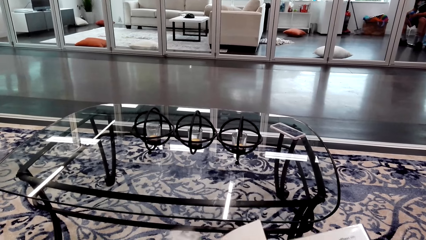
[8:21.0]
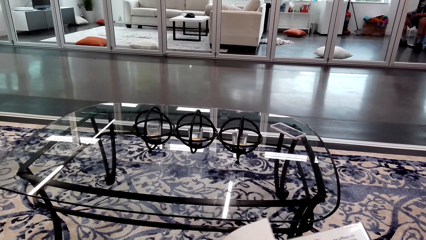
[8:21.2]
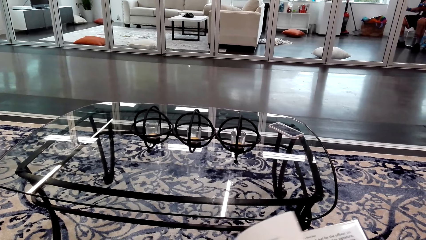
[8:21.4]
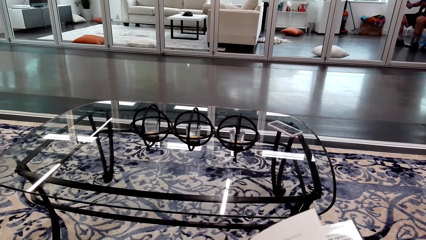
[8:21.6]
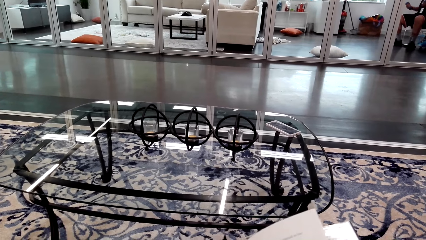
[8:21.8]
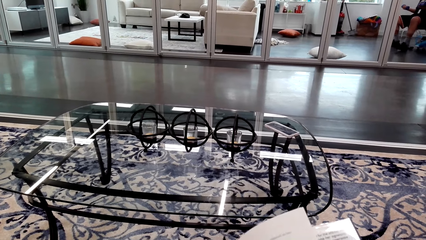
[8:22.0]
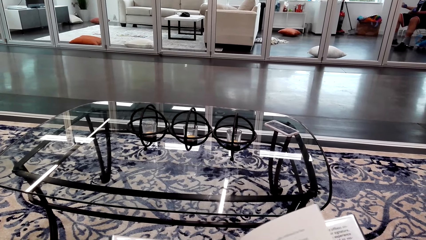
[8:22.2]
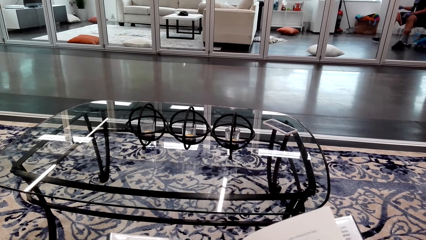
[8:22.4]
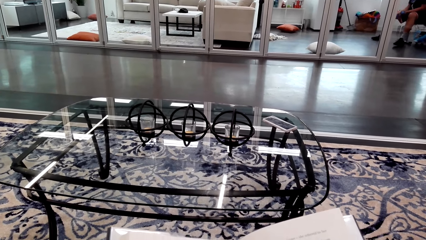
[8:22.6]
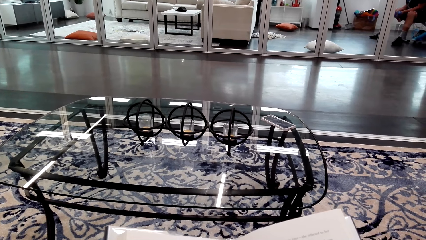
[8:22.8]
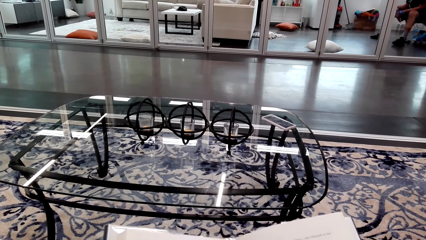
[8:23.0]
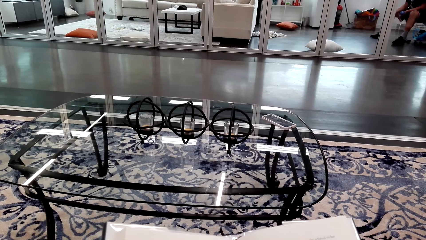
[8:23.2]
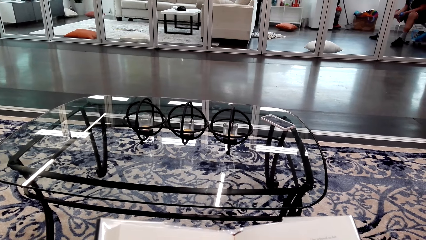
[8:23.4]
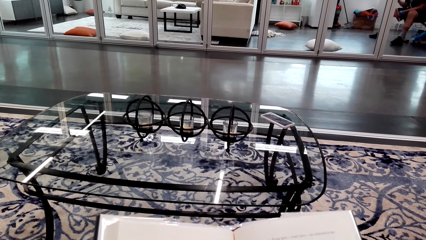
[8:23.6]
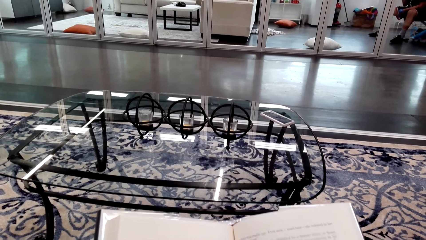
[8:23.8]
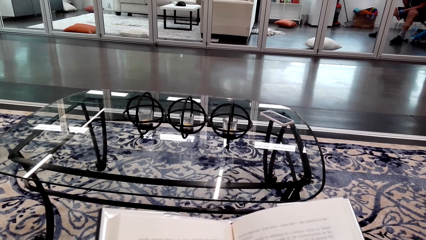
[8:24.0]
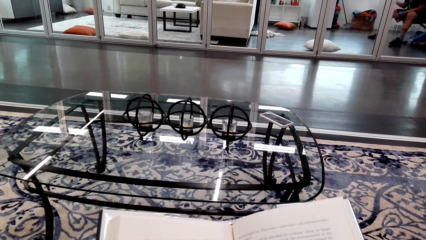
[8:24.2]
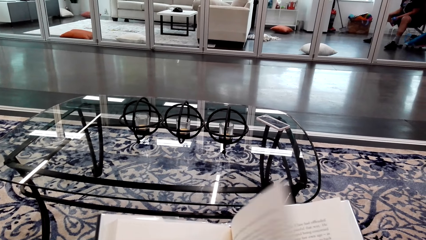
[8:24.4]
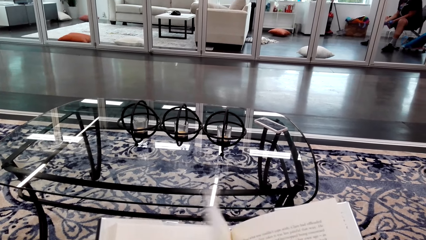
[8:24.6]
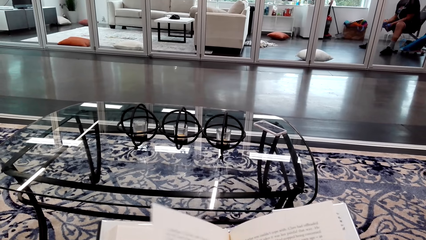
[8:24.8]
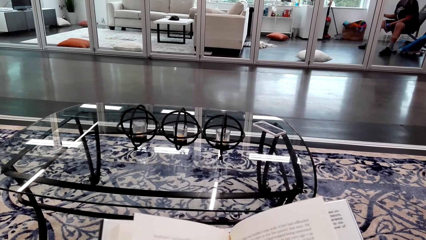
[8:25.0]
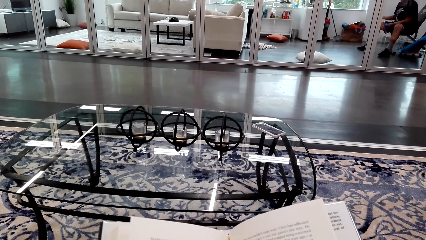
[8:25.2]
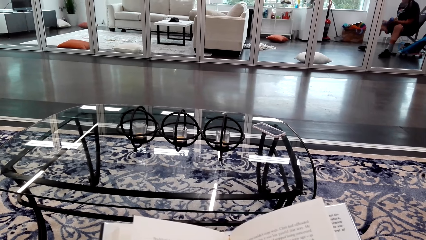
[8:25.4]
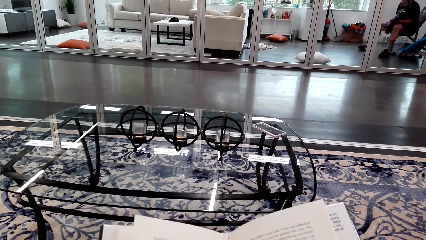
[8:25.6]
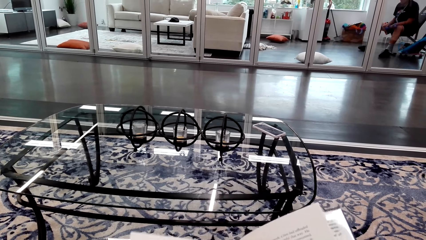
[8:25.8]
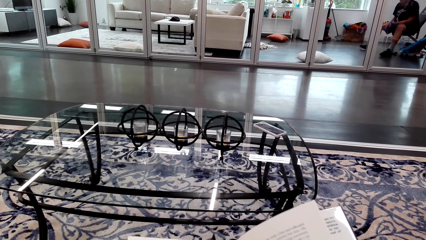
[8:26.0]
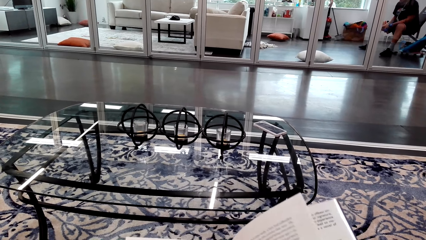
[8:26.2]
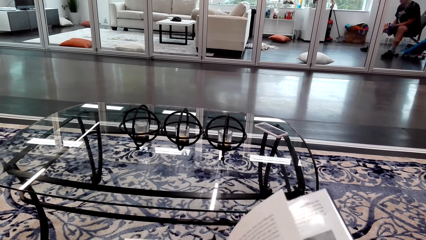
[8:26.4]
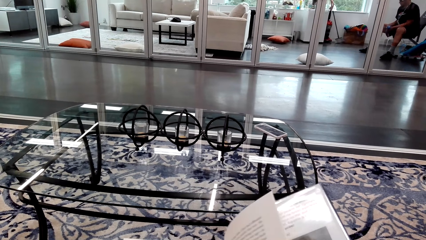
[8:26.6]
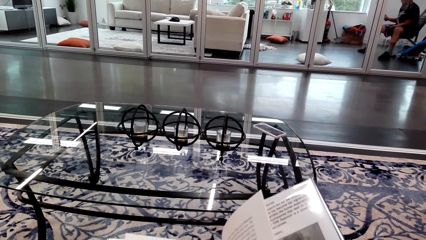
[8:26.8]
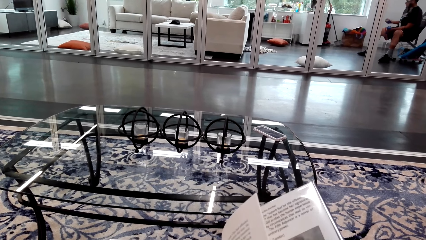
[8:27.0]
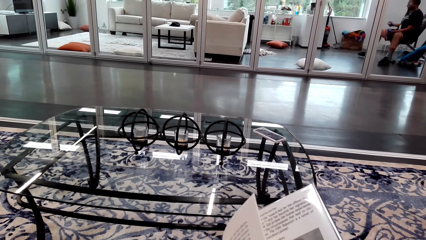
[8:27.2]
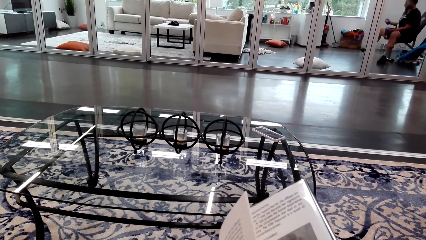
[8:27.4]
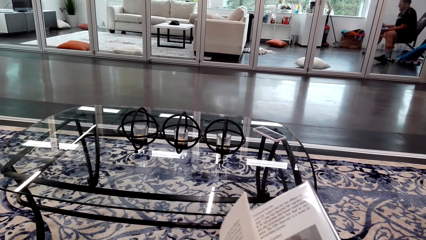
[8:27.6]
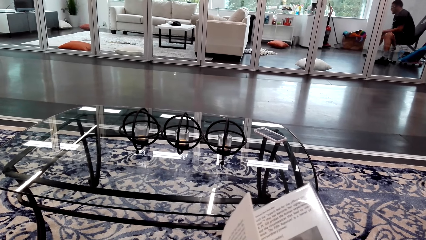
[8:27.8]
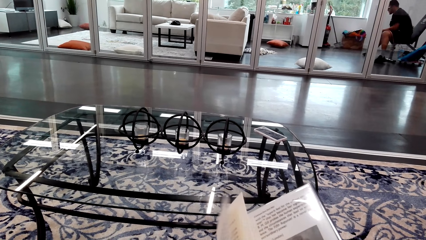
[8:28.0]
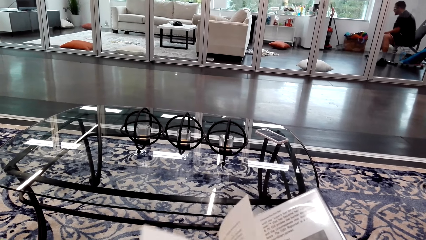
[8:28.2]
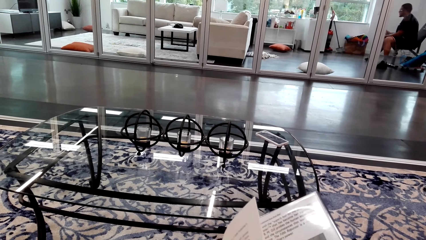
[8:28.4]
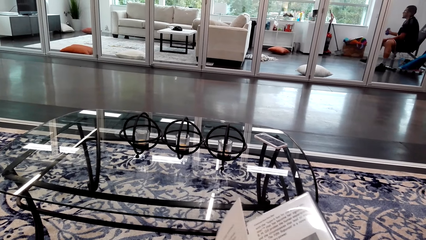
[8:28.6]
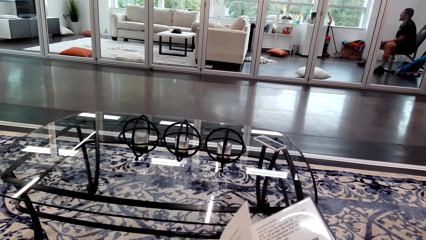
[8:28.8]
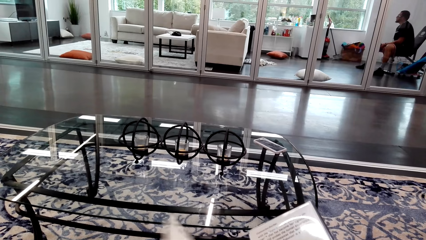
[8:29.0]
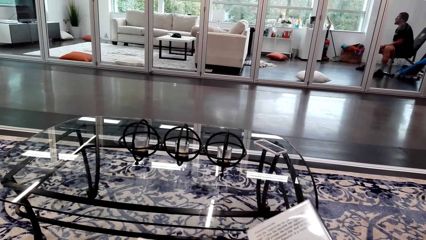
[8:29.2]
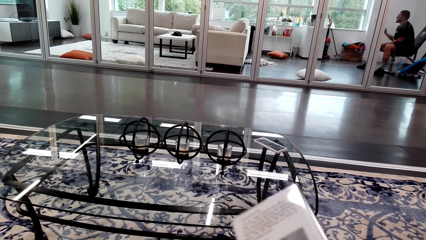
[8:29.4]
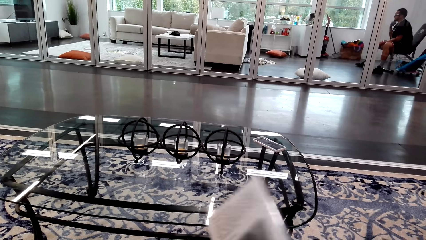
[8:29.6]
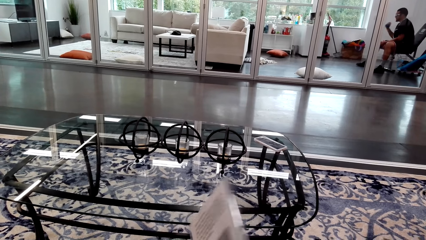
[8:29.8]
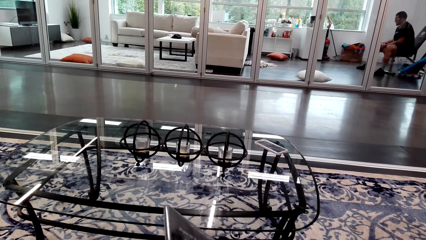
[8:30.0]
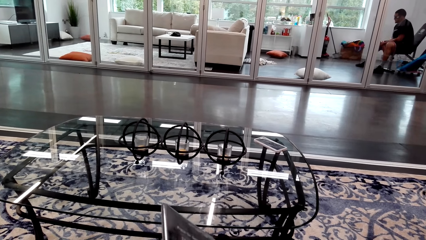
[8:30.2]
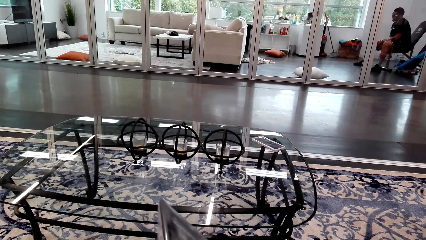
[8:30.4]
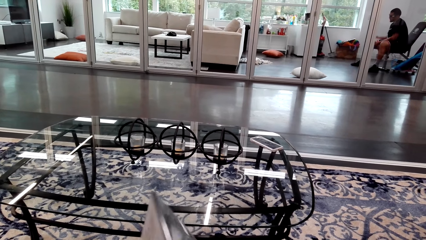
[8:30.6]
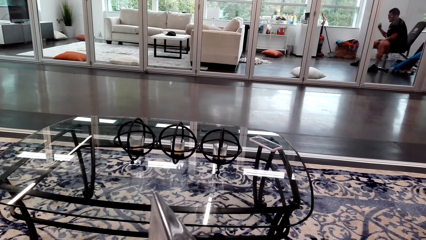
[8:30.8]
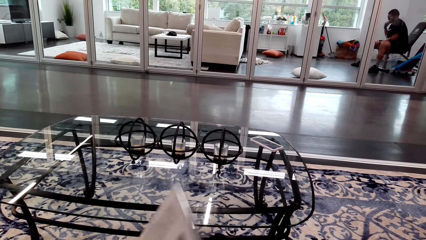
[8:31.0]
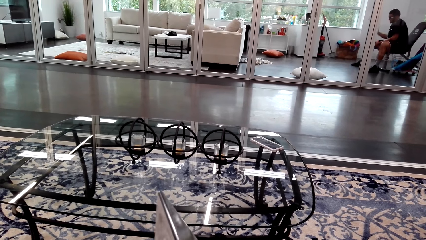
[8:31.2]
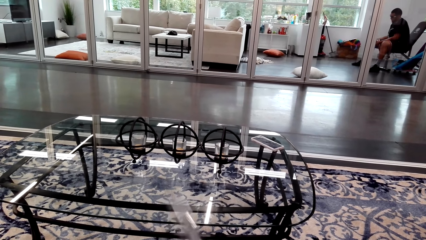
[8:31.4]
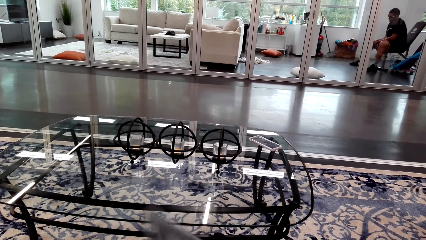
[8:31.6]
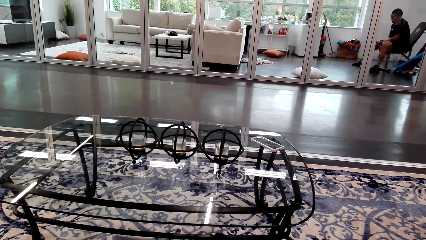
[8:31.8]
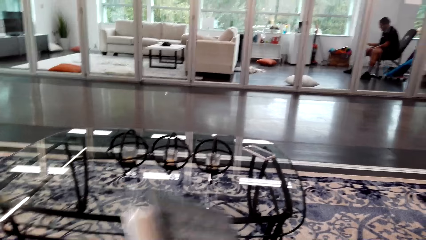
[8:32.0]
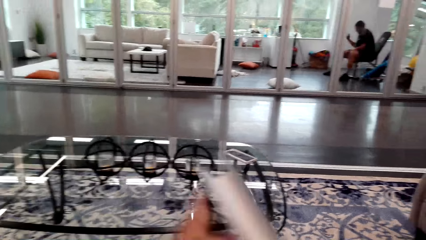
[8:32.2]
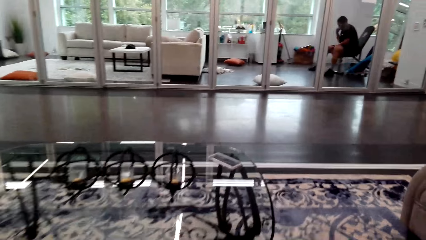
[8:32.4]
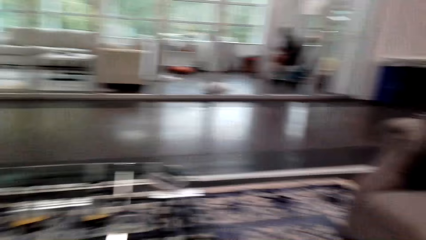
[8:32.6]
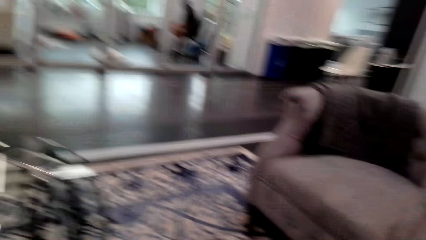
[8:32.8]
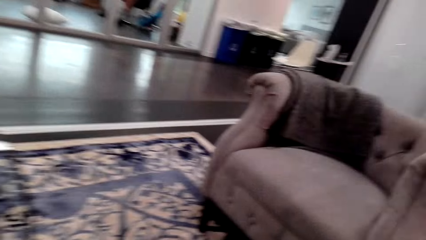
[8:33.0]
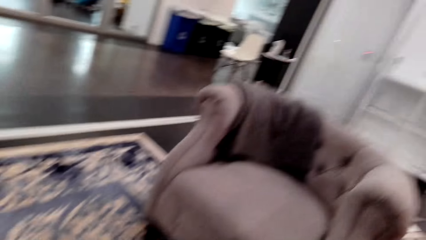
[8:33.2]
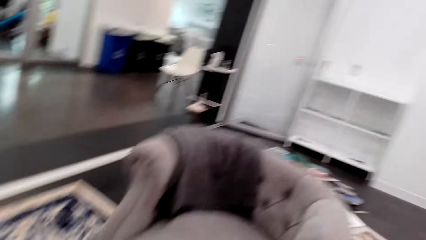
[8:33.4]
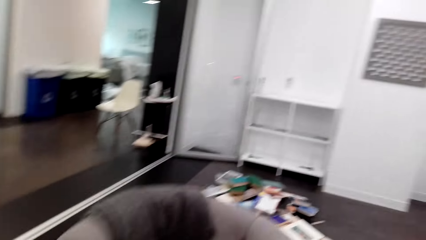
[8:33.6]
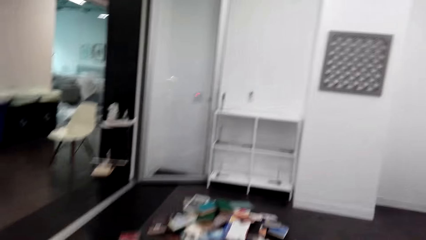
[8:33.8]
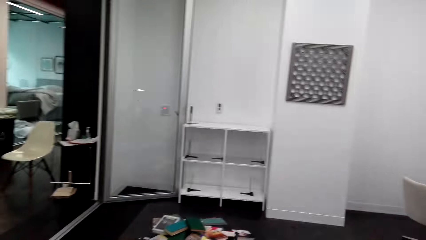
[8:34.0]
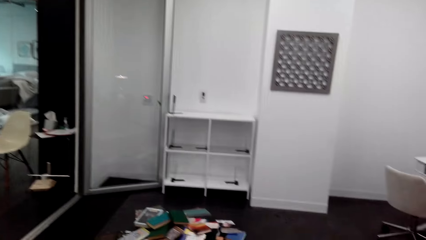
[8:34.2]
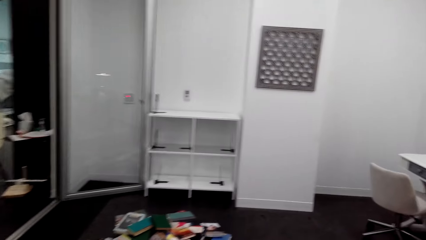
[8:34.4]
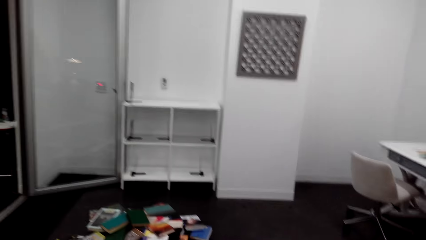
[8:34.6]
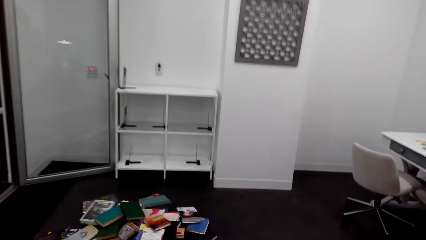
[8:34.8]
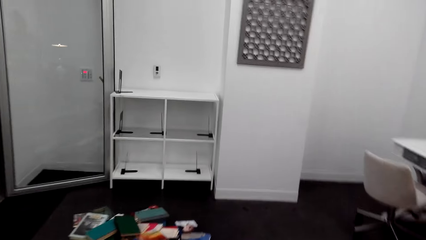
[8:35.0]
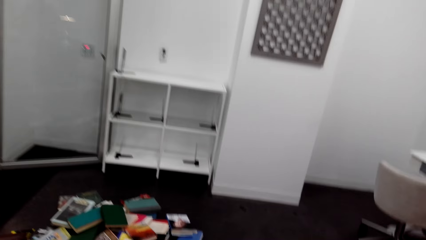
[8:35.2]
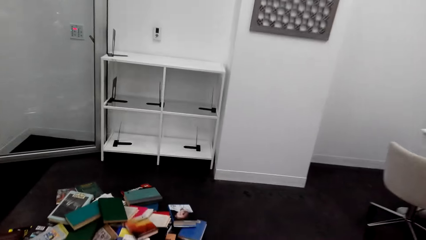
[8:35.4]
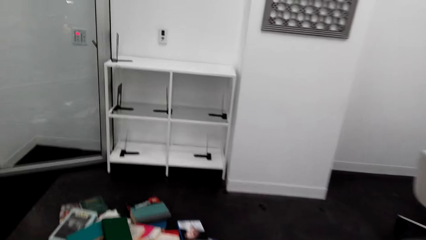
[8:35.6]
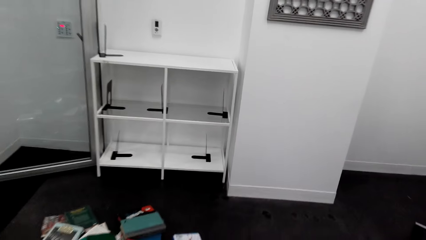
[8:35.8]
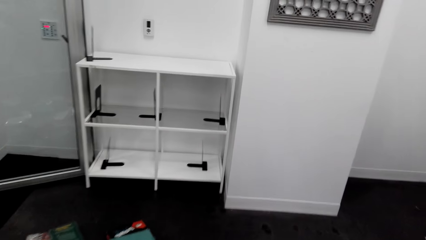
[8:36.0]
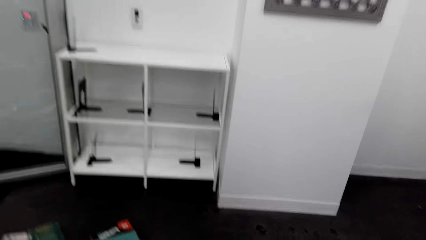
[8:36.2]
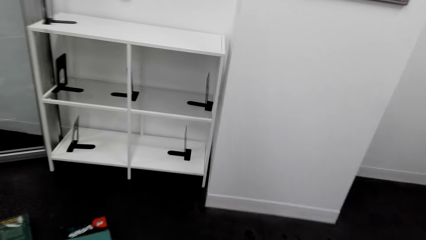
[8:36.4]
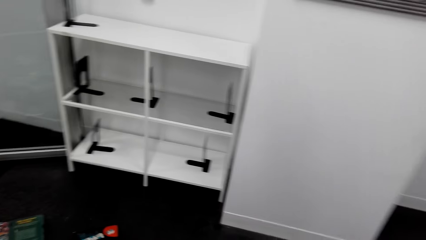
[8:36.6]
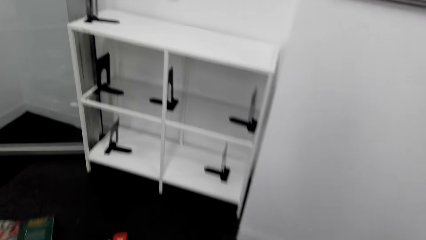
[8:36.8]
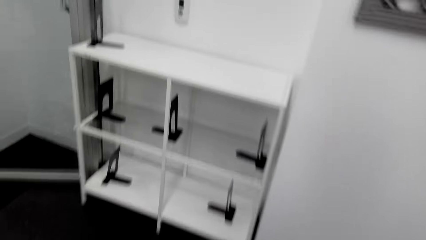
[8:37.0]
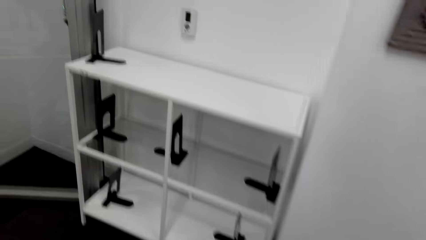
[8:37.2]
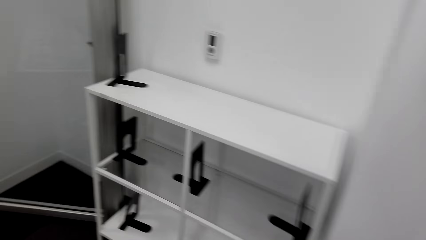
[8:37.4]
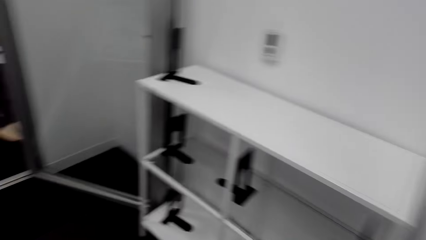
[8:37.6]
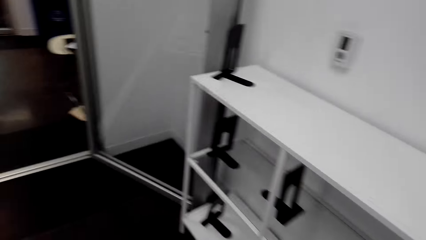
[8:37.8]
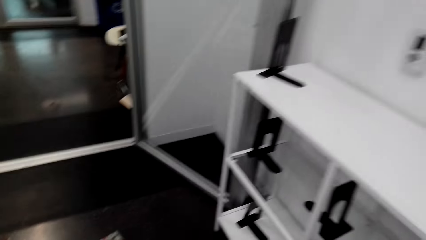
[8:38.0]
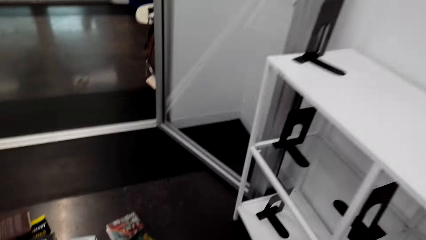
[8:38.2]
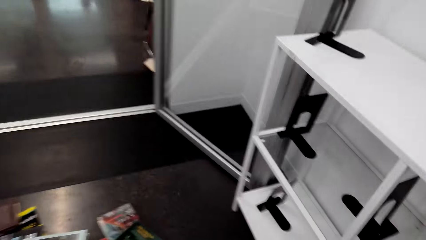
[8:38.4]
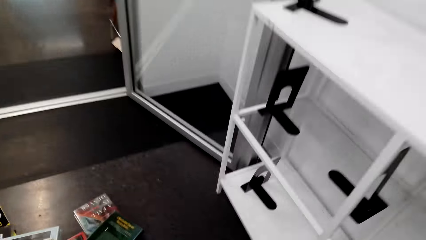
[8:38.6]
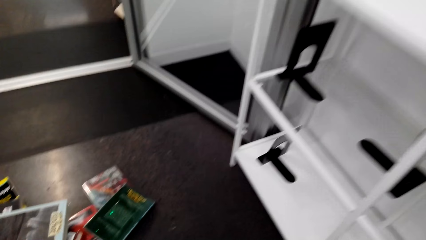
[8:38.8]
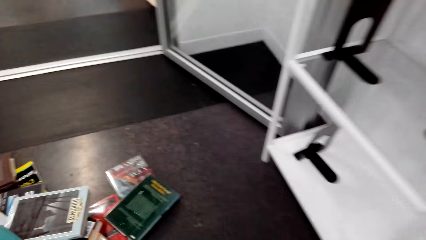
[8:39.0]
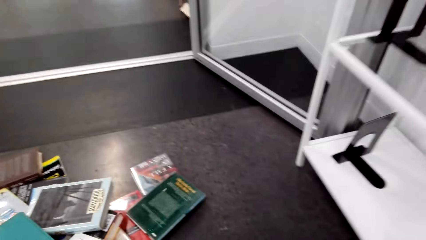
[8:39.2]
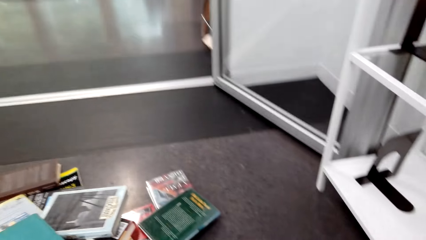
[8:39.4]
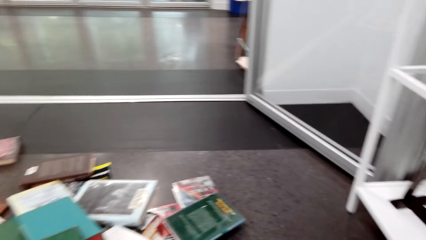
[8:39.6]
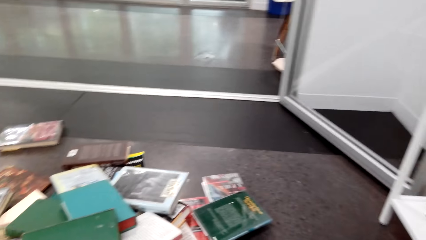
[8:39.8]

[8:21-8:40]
The camera wearer reads the books. They open a book page. They stand up. They walk in the house. They walk around the house.
